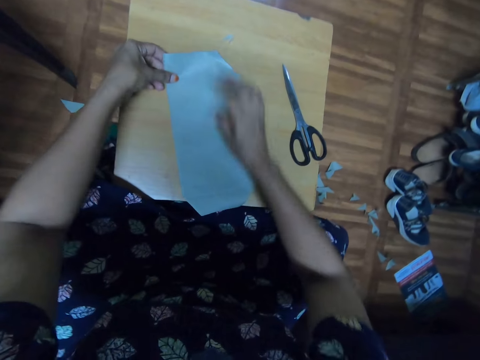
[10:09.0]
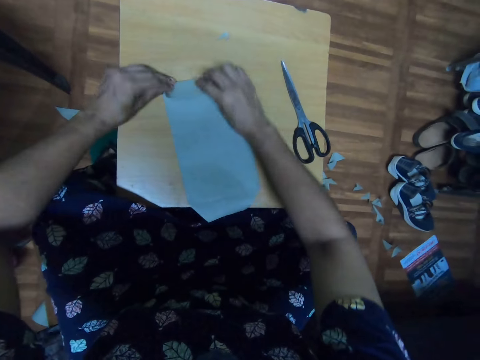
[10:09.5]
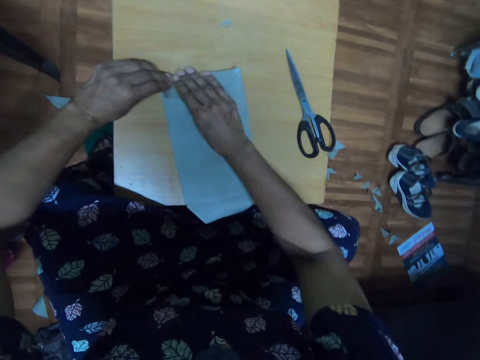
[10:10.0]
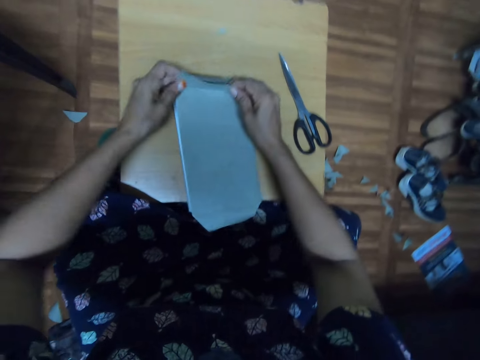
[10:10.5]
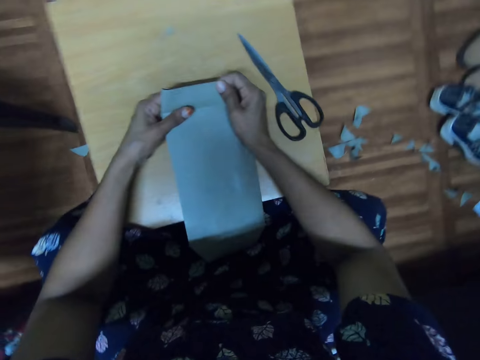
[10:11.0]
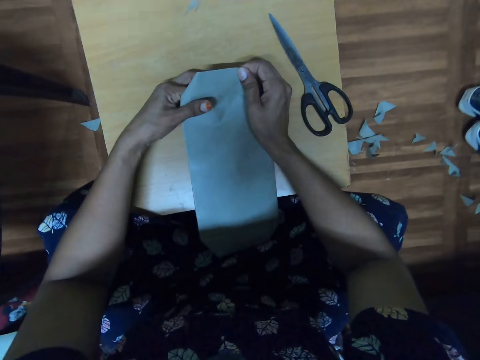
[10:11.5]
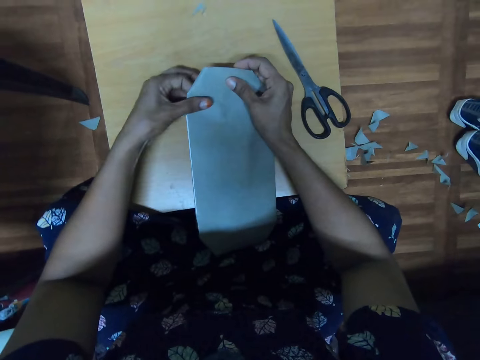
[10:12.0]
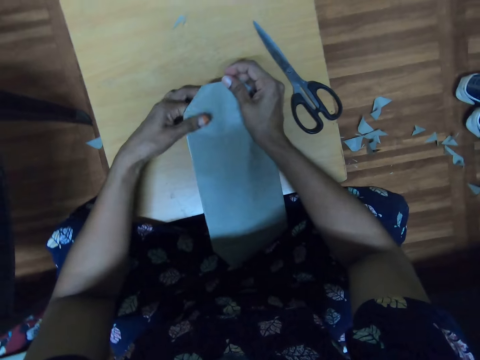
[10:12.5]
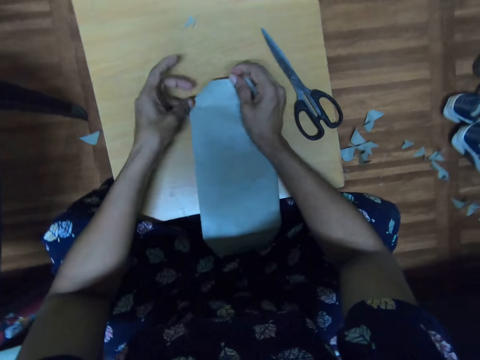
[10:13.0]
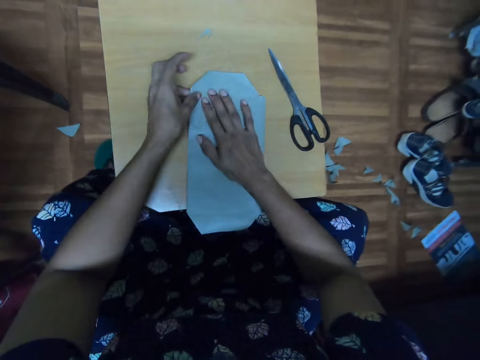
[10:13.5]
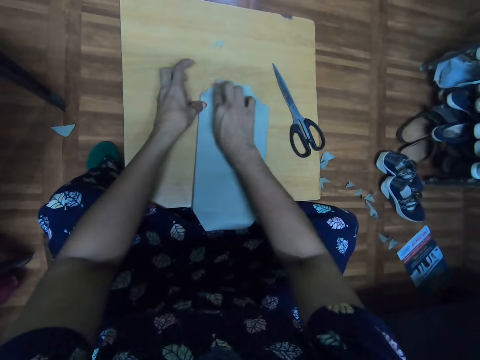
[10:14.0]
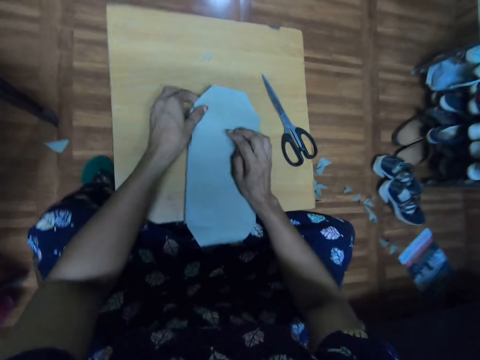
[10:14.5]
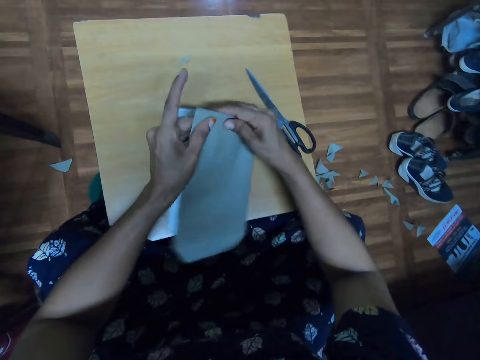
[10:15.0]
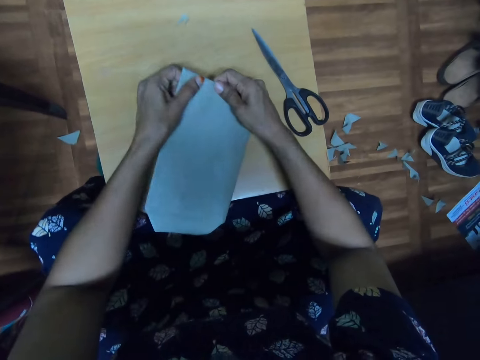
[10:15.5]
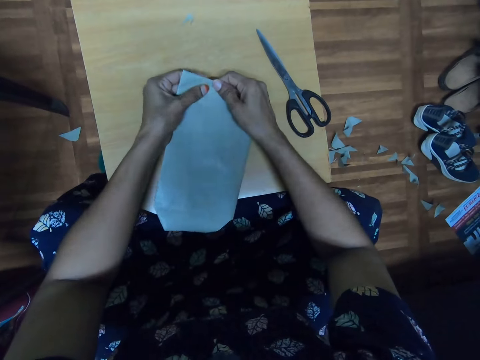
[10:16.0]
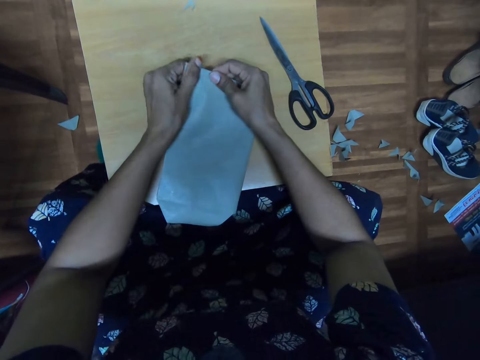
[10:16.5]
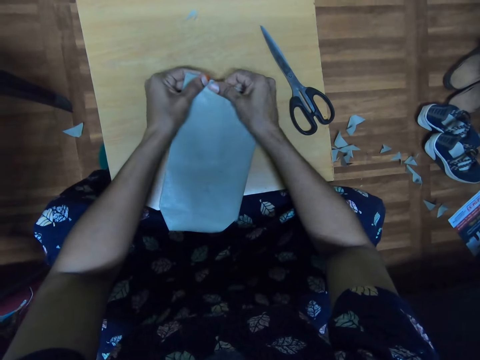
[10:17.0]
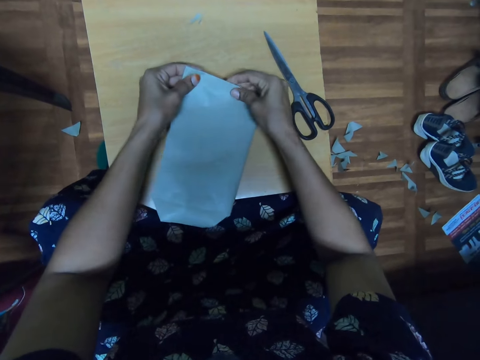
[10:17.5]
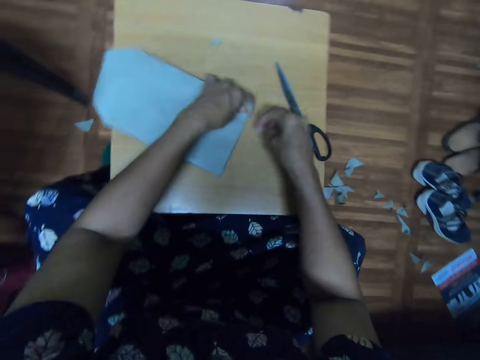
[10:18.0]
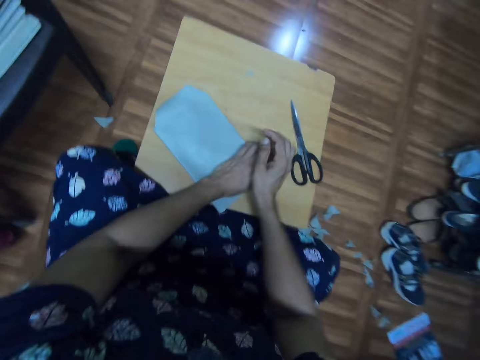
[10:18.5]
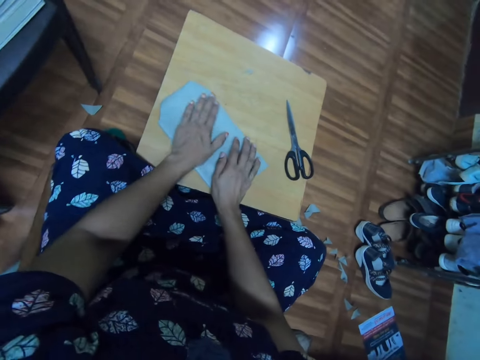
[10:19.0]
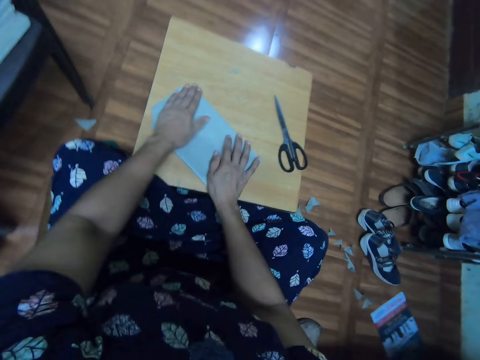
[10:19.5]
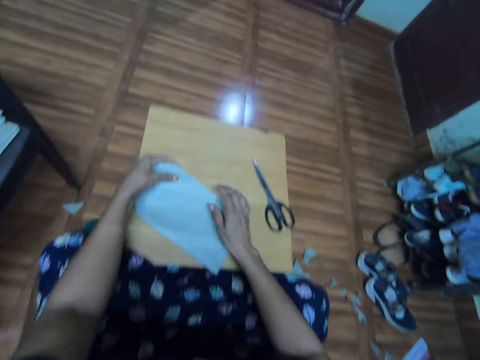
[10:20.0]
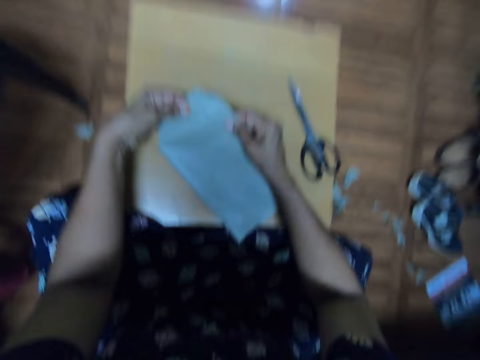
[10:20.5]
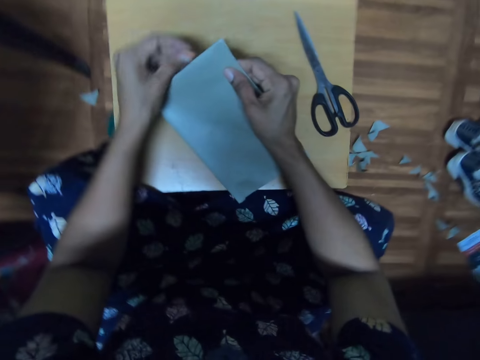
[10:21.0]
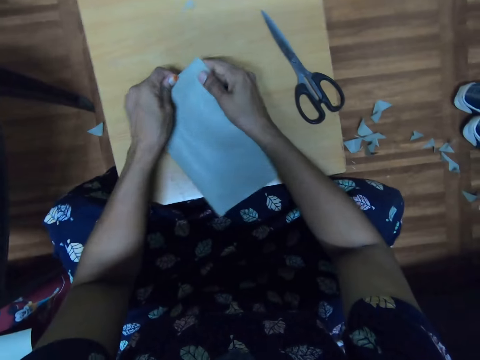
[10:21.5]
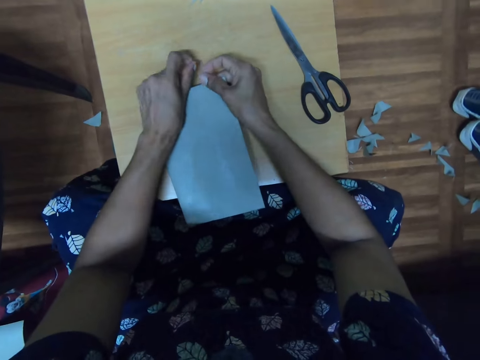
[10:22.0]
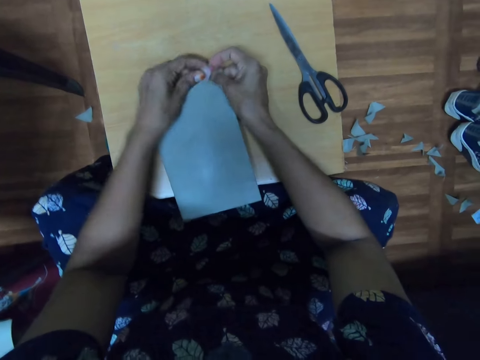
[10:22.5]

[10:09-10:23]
The camera wearer folds a paper cover. They adjust the paper cover on a book. They fold the paper cover. They spin the book on a table. They adjust the paper cover on the book. They fold the paper cover.

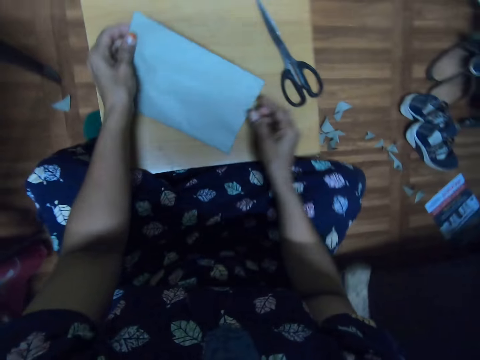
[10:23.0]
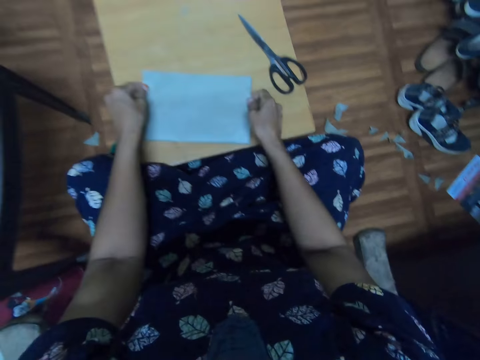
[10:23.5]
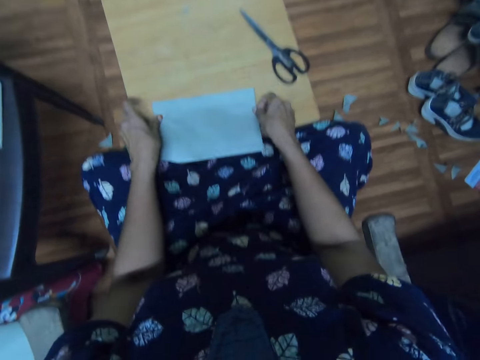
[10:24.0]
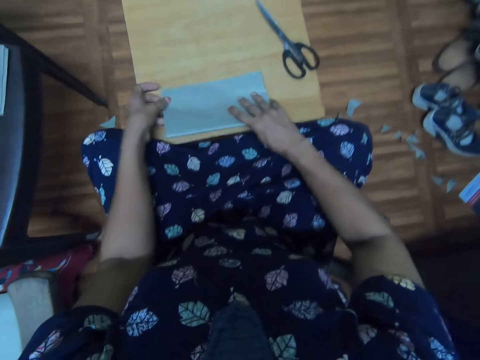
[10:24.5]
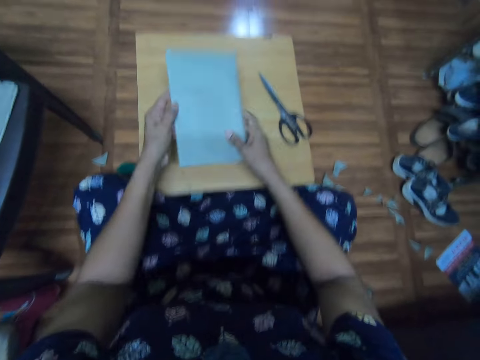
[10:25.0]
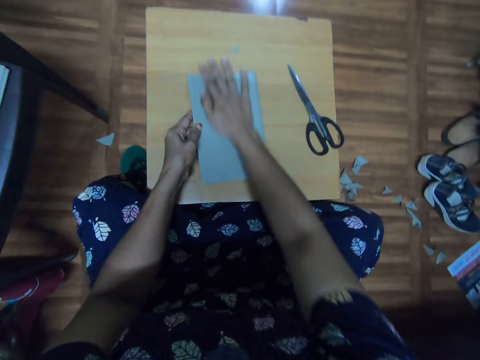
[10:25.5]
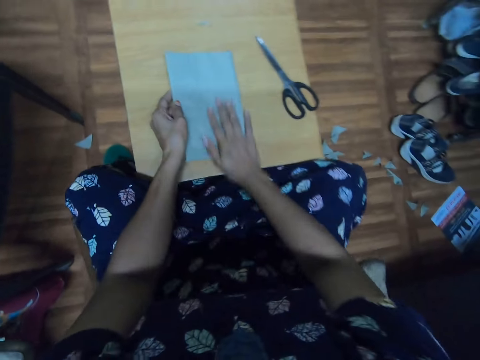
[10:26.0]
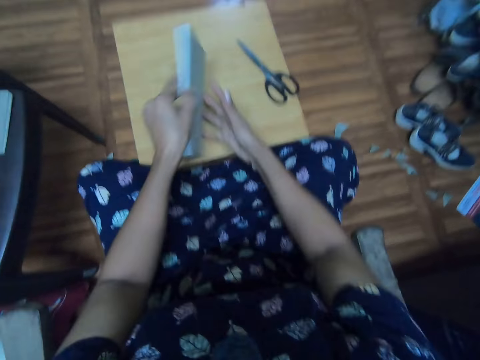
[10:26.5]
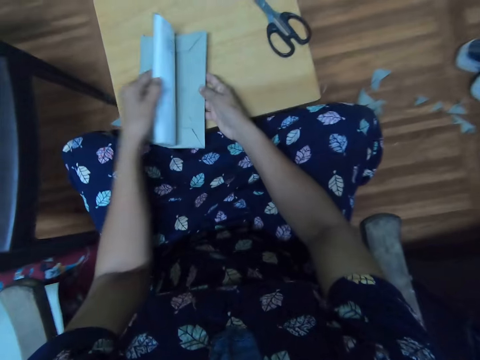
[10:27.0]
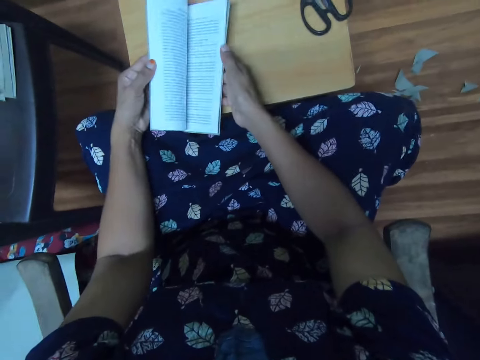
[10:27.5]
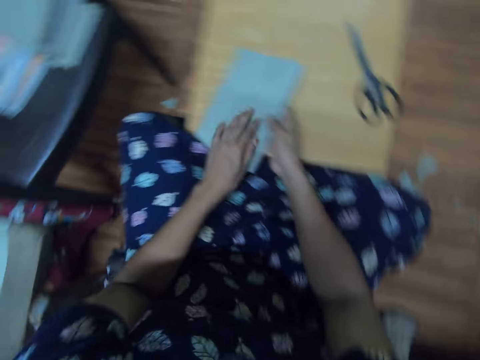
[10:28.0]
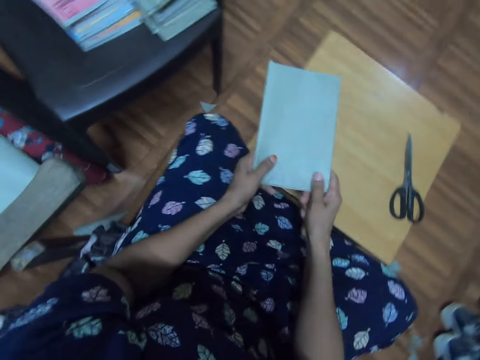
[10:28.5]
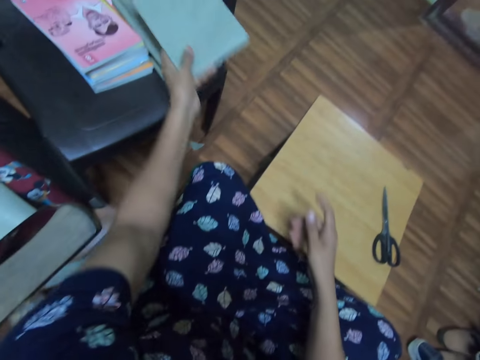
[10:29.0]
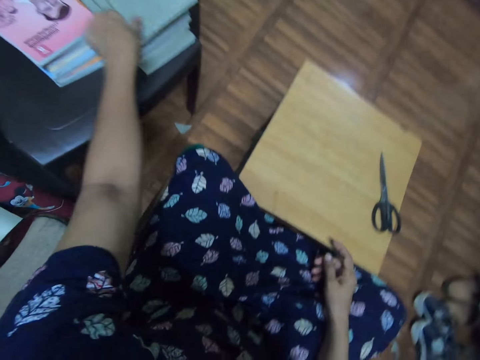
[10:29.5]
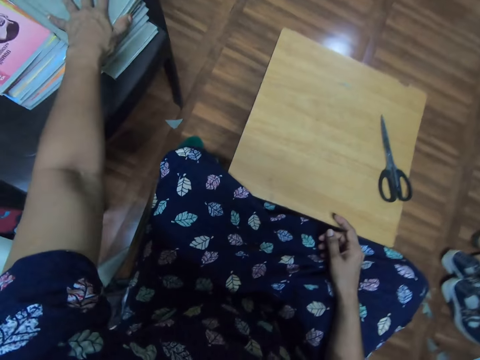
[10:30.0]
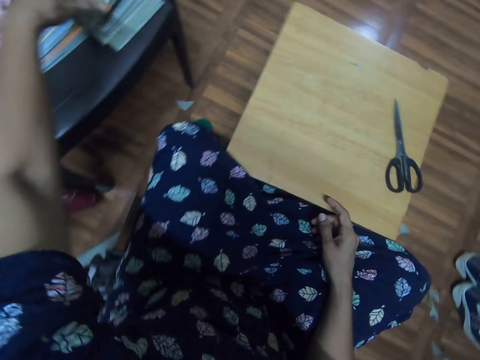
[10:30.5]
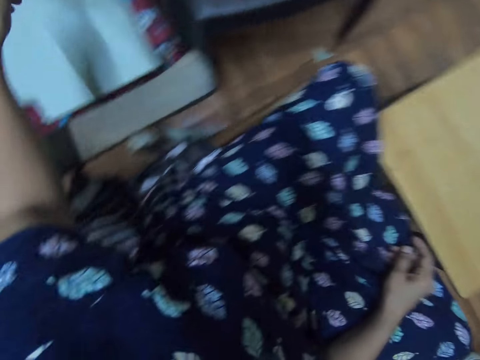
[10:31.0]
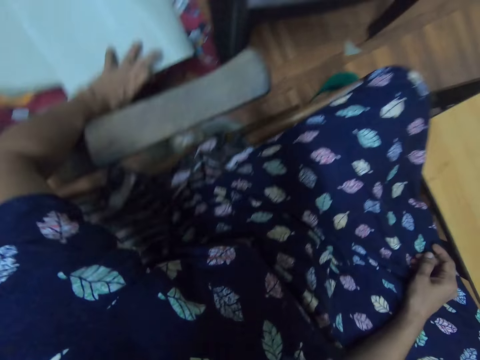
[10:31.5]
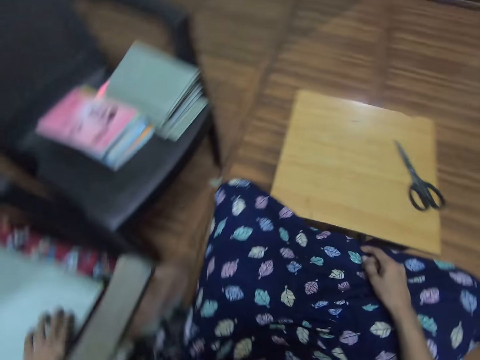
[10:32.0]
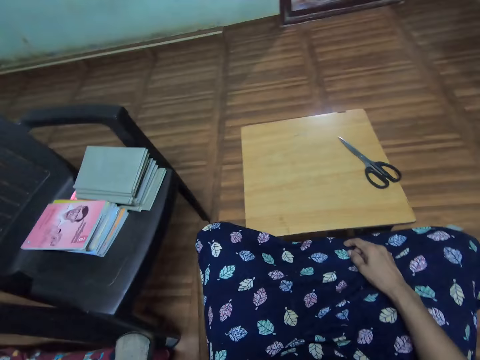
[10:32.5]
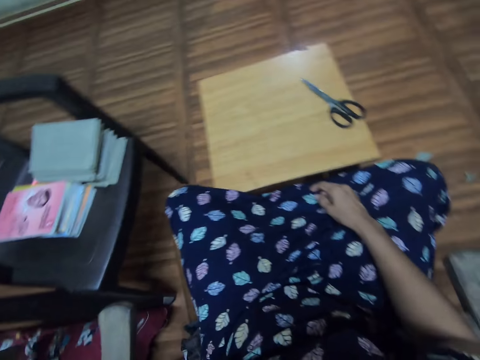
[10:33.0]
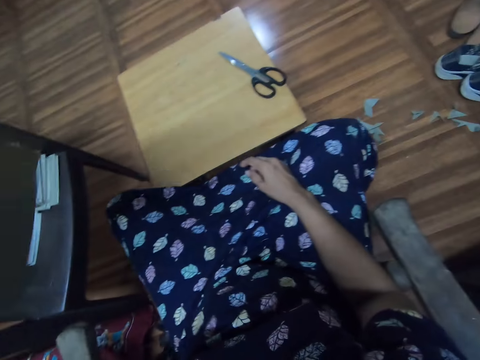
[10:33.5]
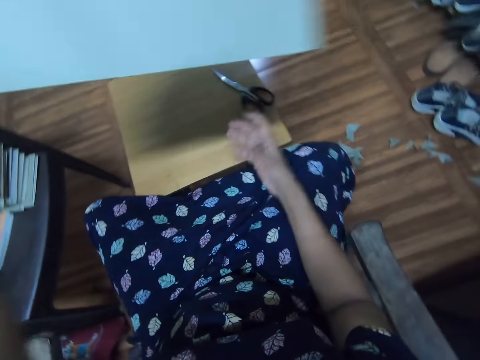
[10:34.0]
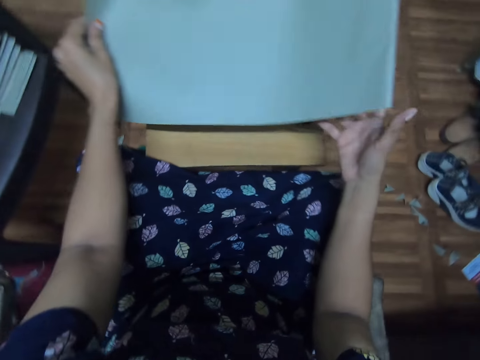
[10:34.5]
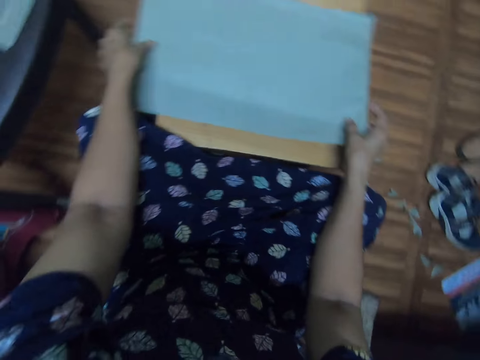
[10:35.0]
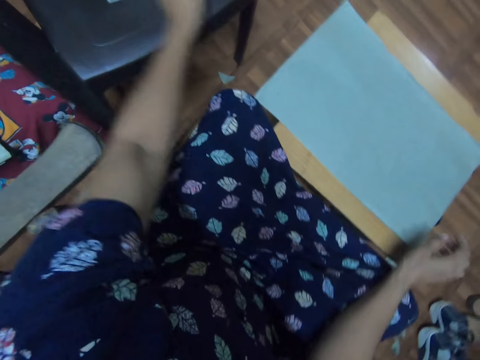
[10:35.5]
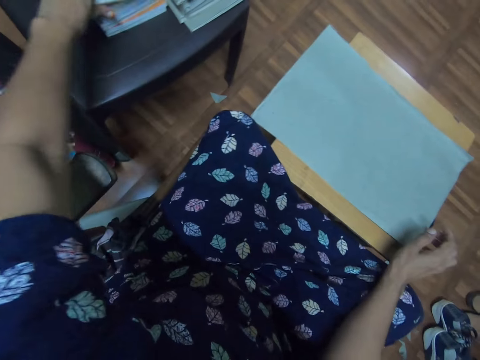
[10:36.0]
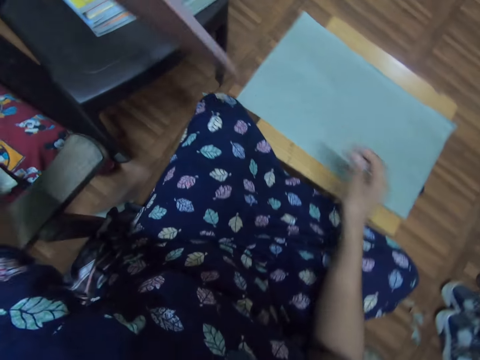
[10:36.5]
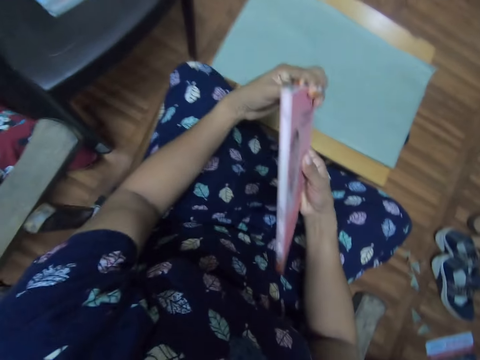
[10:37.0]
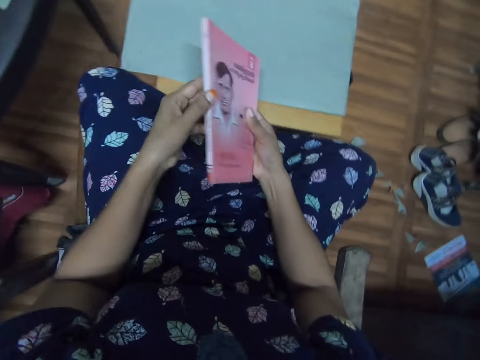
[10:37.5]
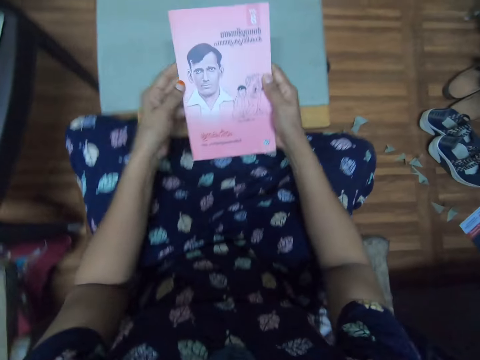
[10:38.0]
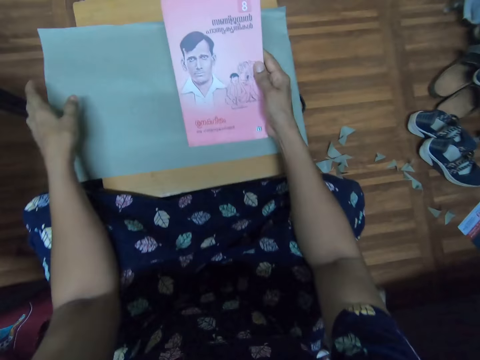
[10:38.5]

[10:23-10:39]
The camera wearer turns a book around. They flip the book on a table. They adjust a paper cover on the book. They turn pages on the book. They pick up the book. They place the book on a pile of books. They pick up the paper cover with the left hand. They place the paper on the stool. They adjust the paper cover on the table. They pick up the book with the left hand. They hold the book with both hands. They look at the book.
